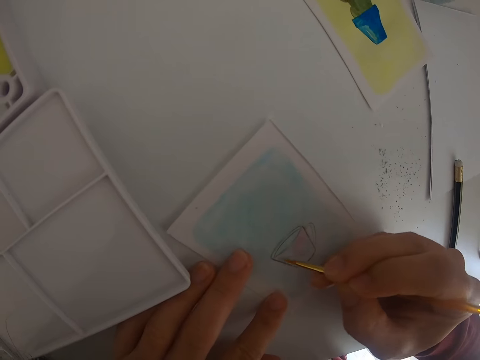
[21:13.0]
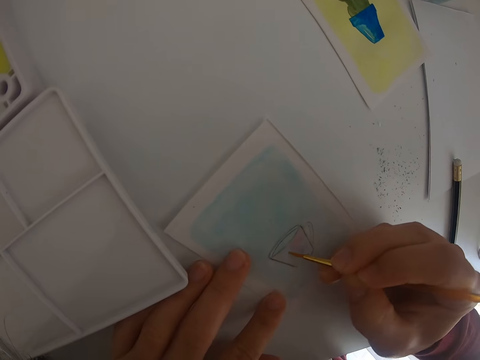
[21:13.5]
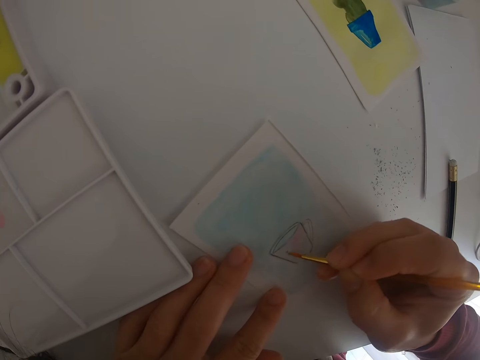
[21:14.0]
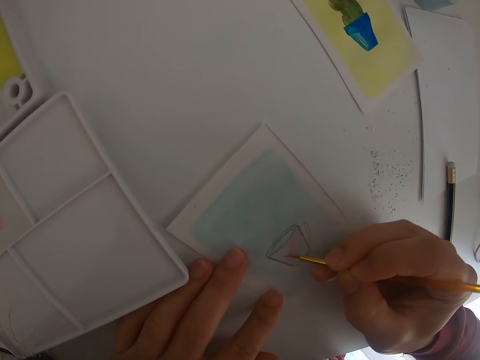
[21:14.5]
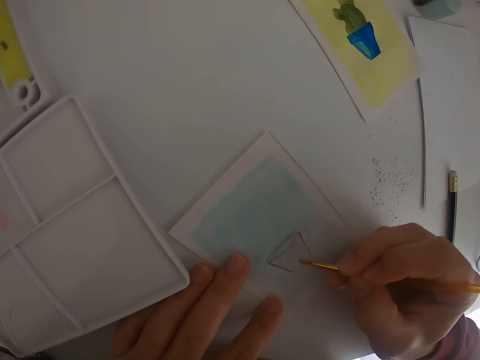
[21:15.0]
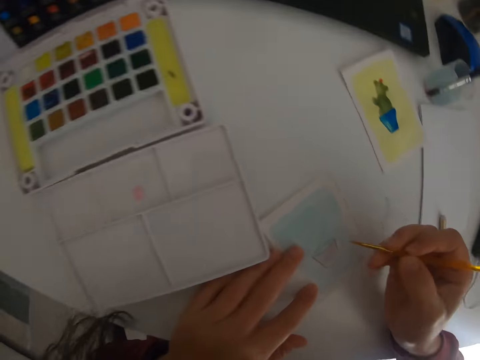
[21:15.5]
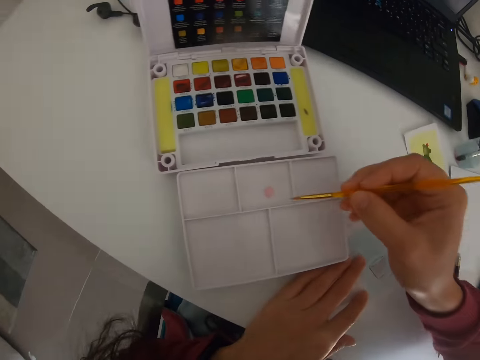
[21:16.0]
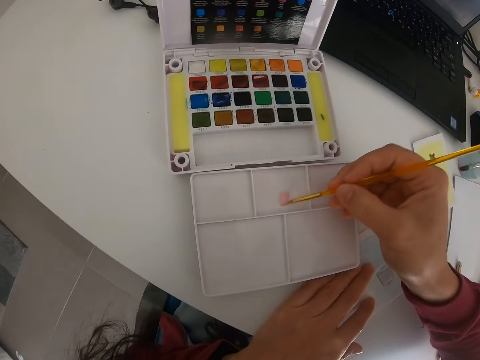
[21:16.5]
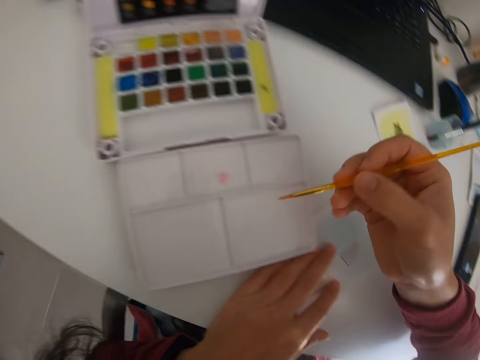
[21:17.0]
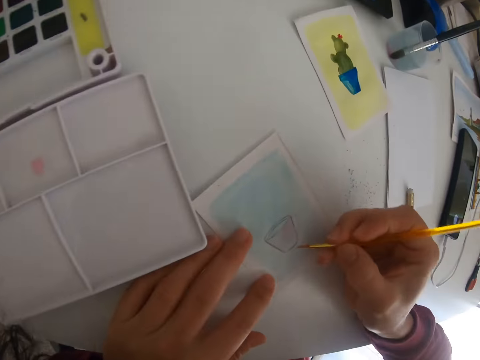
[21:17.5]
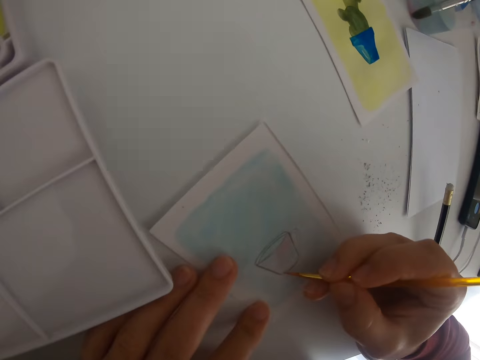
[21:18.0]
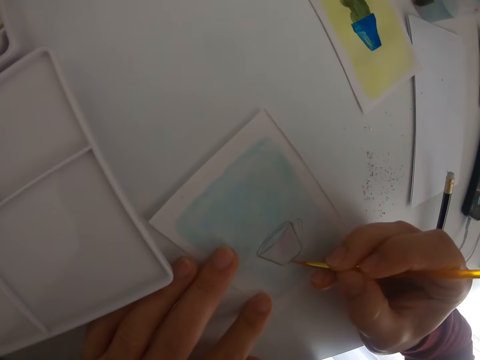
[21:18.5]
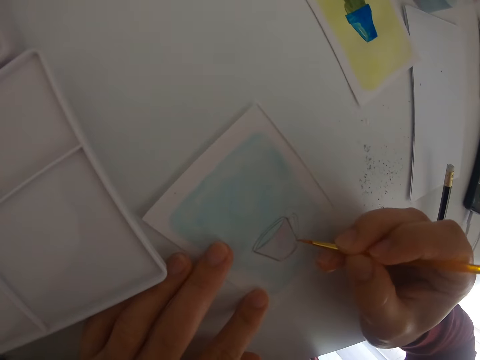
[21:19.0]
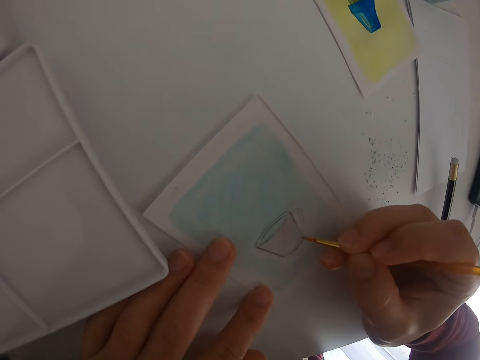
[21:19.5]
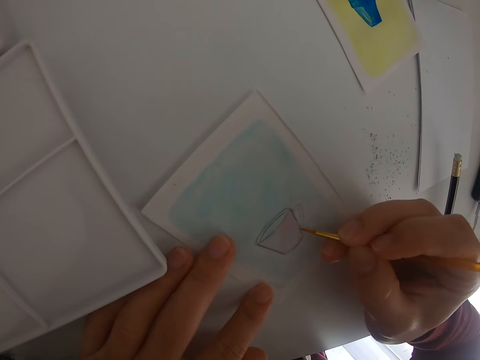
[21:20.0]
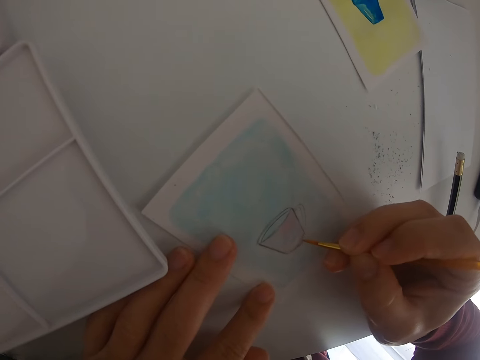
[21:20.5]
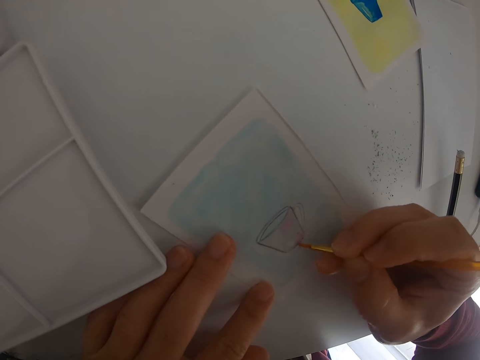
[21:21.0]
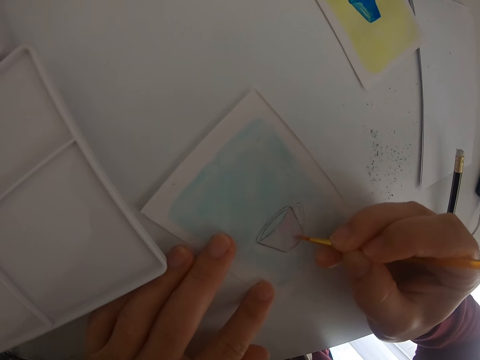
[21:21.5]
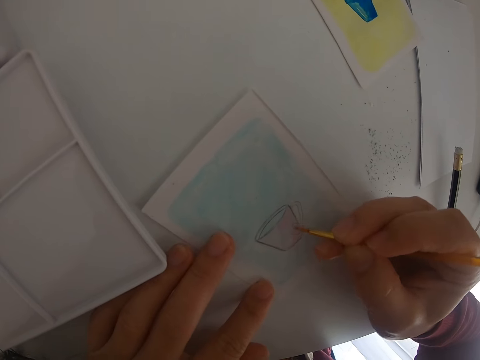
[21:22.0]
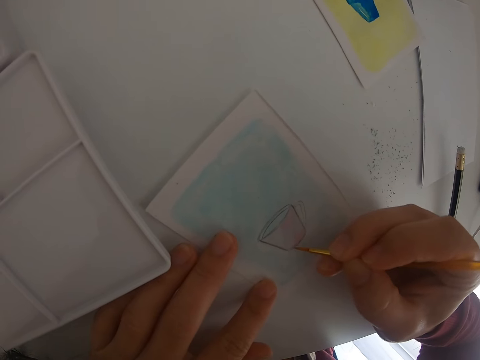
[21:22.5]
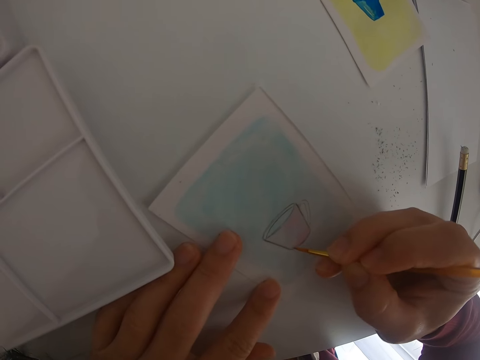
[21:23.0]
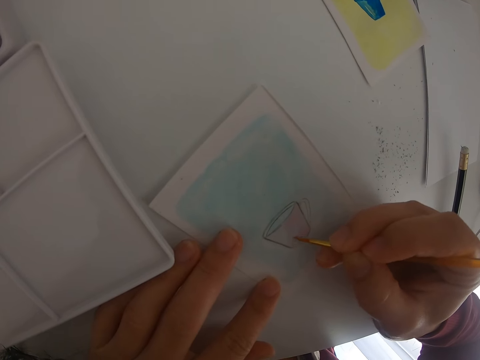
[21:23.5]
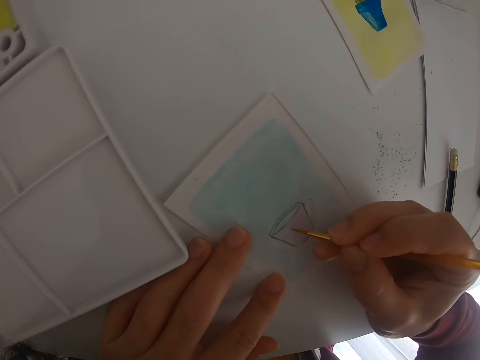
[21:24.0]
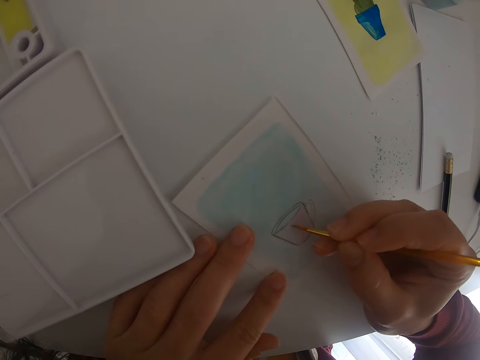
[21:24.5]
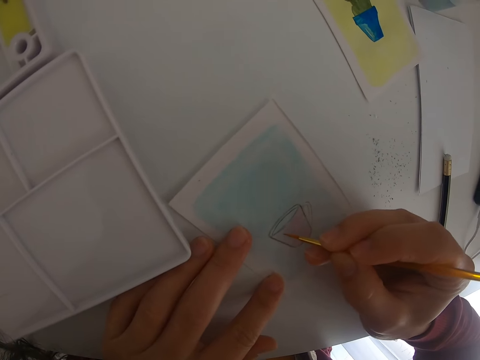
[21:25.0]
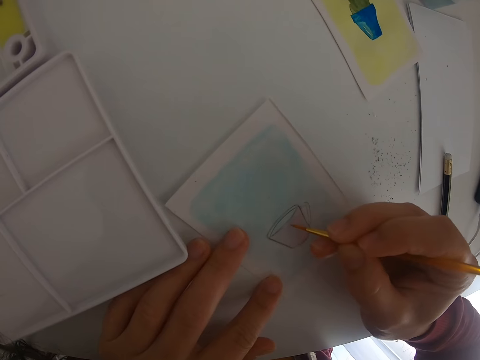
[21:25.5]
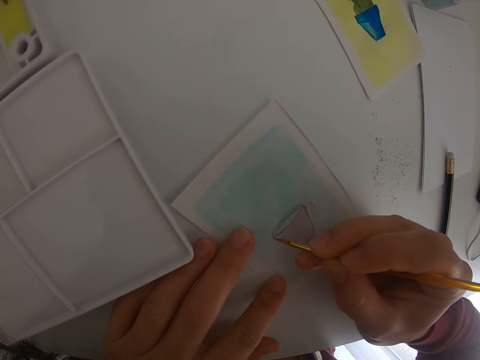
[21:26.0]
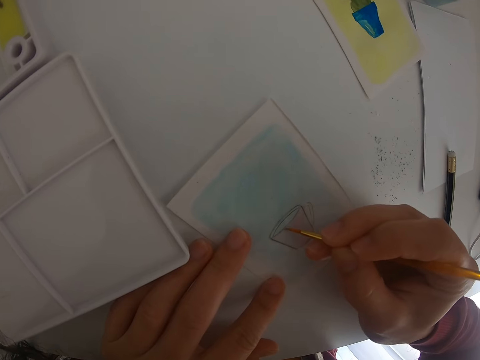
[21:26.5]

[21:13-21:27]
The camera wearer moves the paint brush. They dip the paint brush in the mixed paint. They rub the paint brush on the board. They move the paint brush. They paint a drawing on a piece of paper.

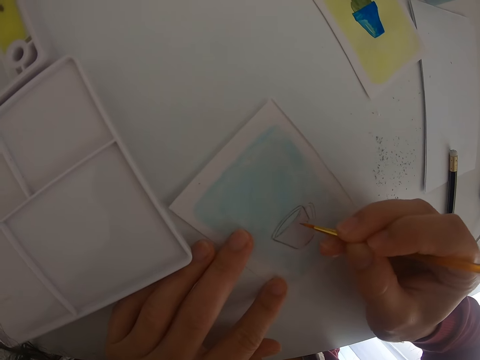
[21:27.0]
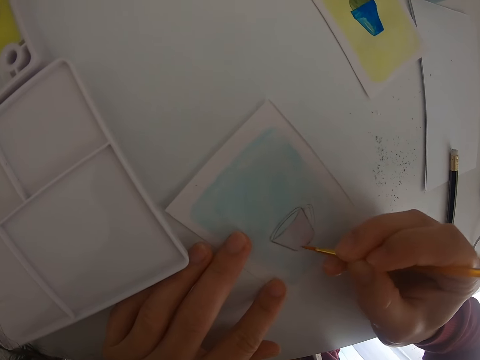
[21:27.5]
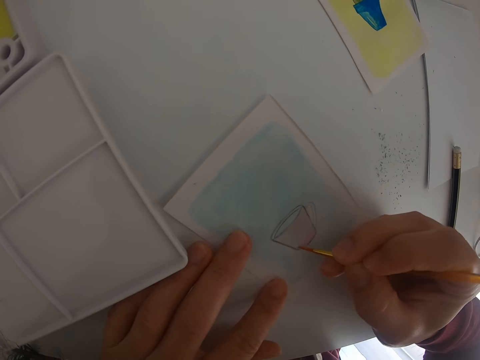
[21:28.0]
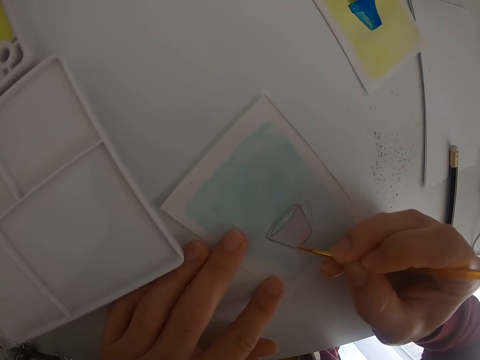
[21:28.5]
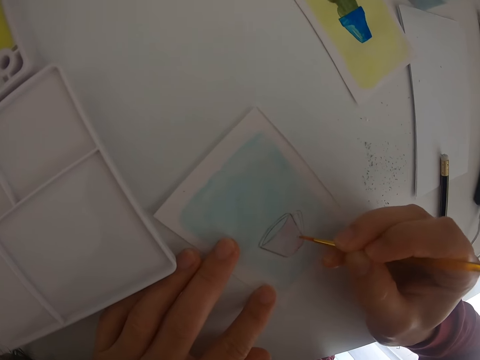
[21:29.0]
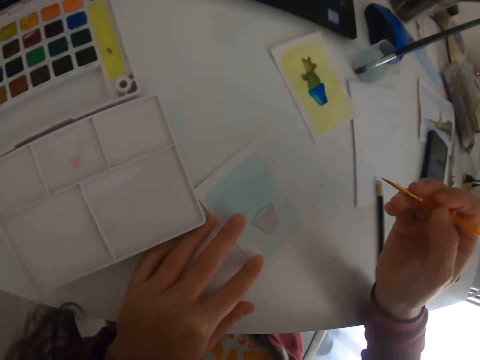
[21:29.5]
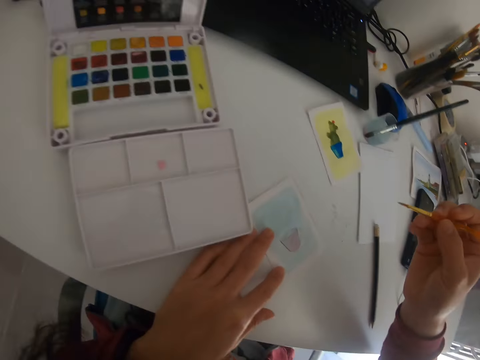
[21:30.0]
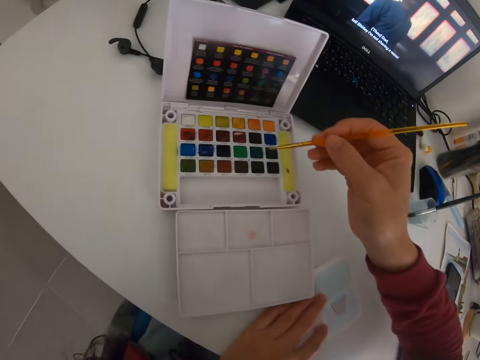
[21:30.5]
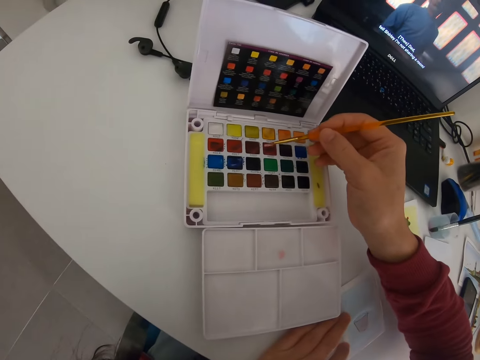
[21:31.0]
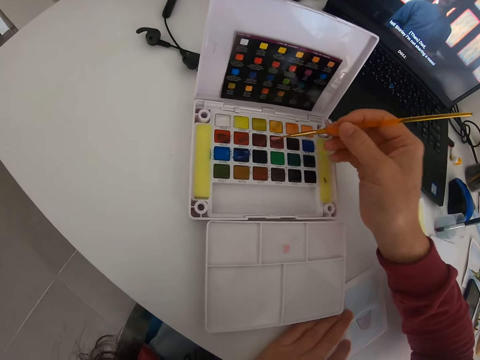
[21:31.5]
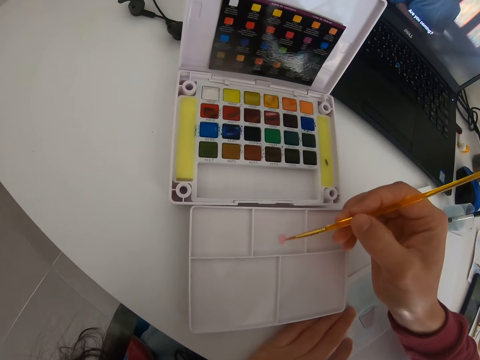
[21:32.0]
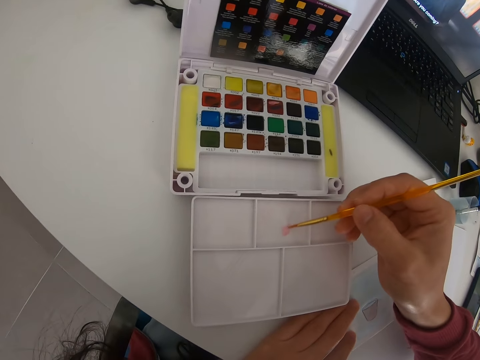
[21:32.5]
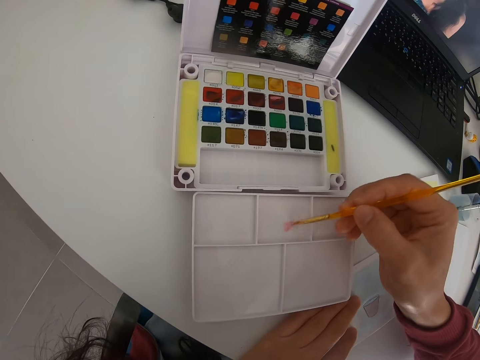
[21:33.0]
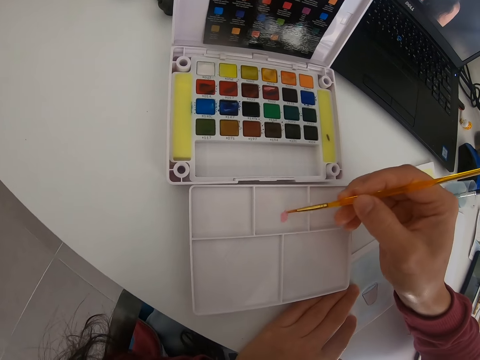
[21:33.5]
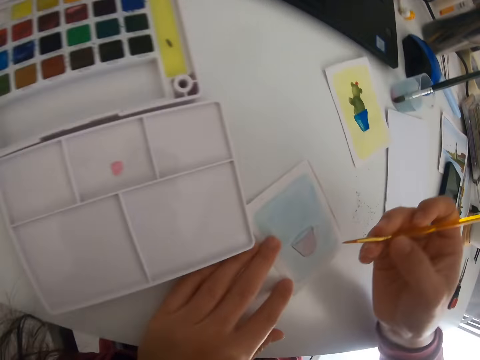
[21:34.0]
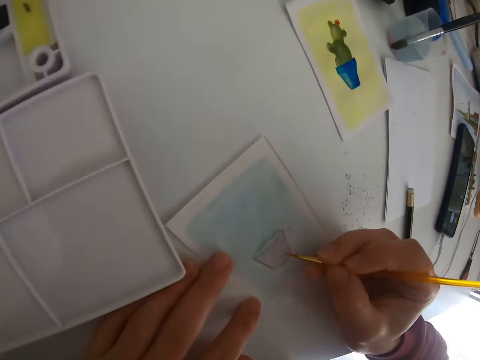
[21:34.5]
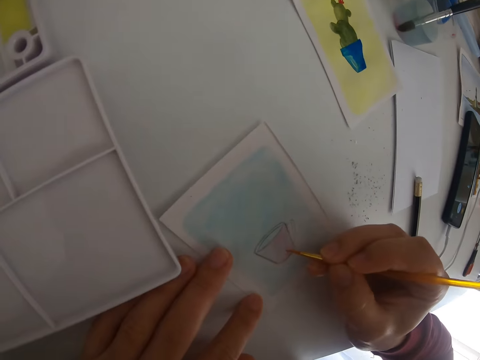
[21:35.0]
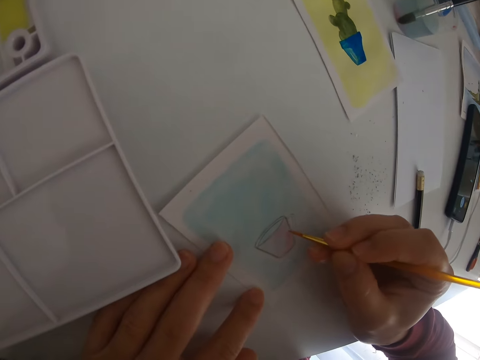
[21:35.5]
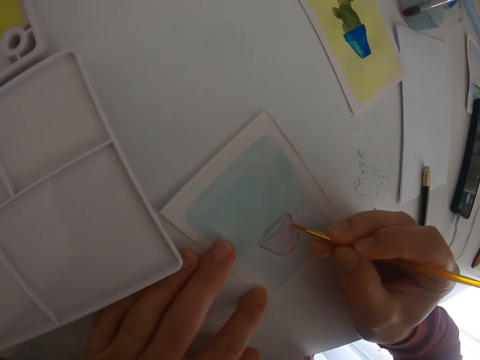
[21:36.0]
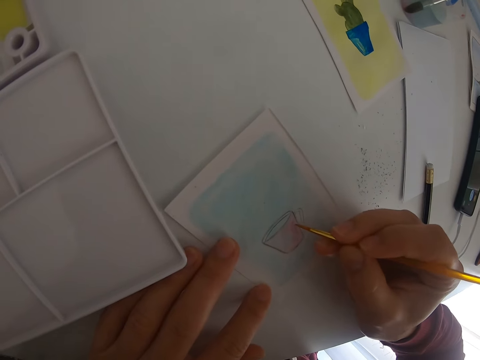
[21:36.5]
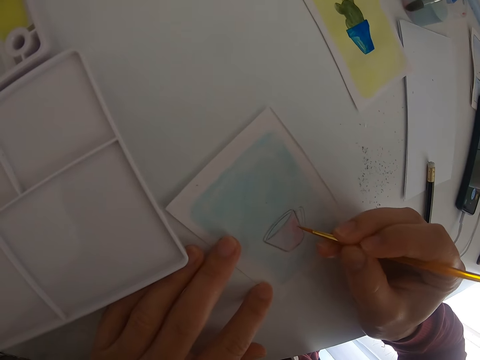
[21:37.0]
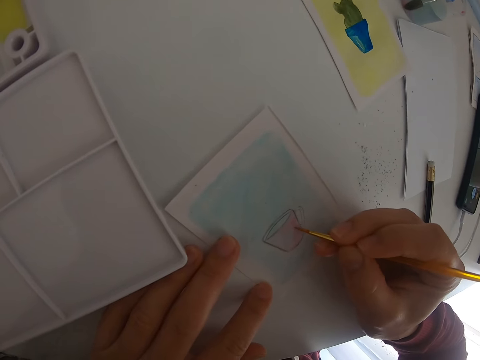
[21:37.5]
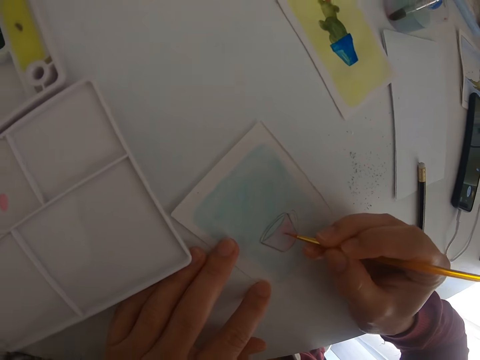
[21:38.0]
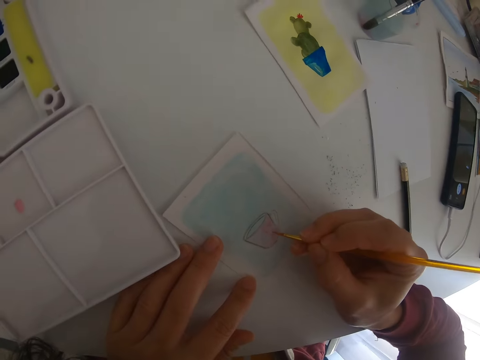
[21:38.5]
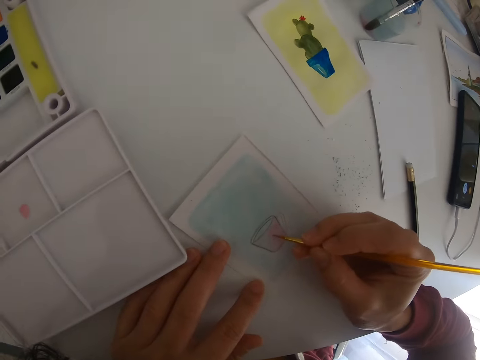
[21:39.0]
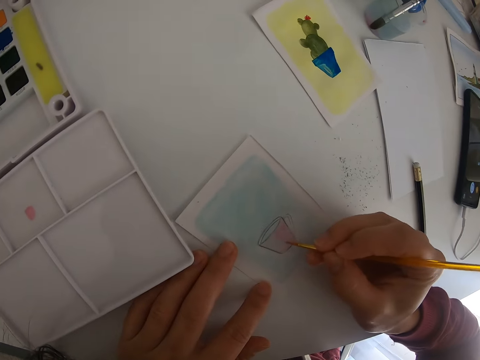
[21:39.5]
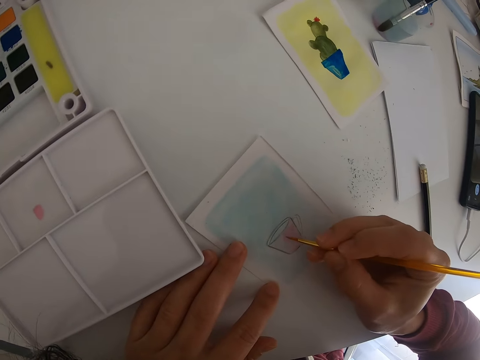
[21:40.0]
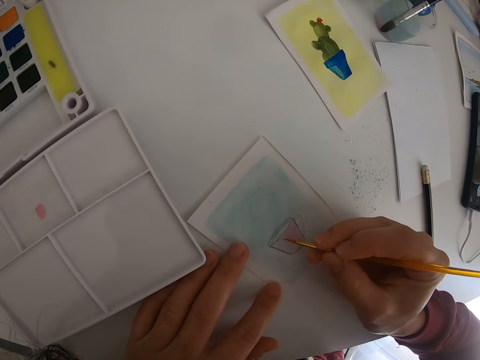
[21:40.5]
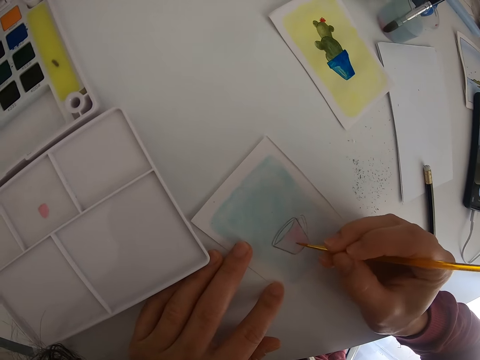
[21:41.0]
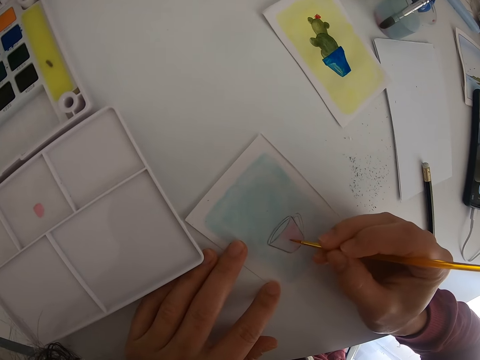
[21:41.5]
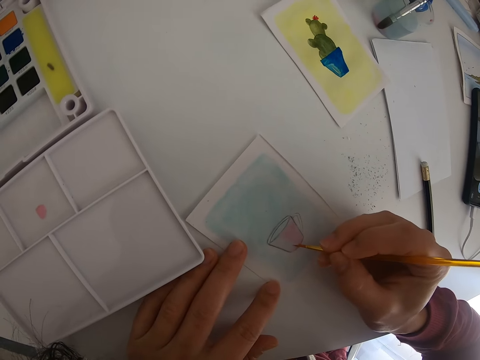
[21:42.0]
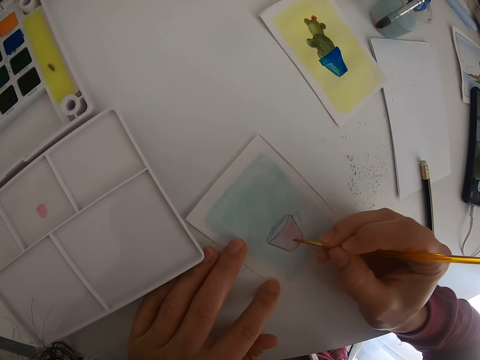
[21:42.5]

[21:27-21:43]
The camera wearer moves the paint brush. They rub the paint brush in the paint. They dip the painting brush in the paint. They move the paint brush. They dip the painting brush in the mixed paint. They rub the paint brush on the board. They move the paint brush. They paint a drawing on a piece of paper.
